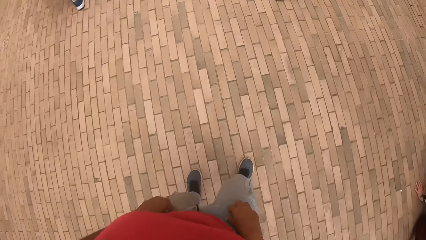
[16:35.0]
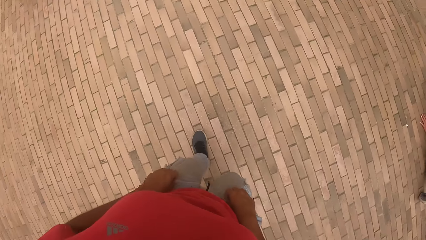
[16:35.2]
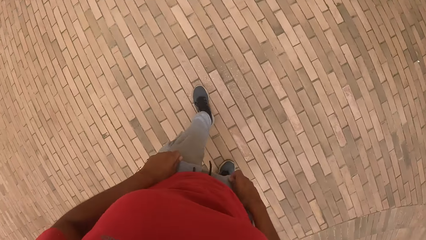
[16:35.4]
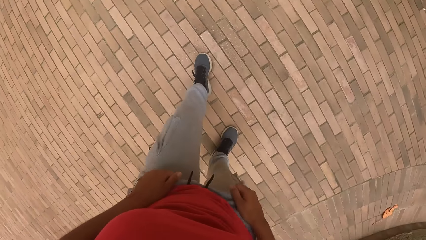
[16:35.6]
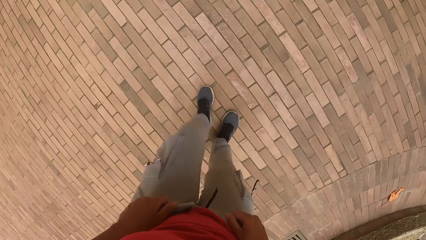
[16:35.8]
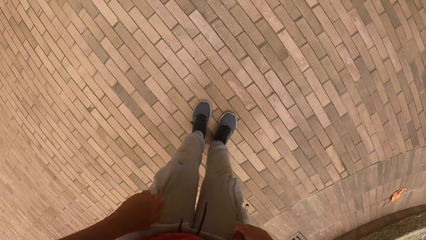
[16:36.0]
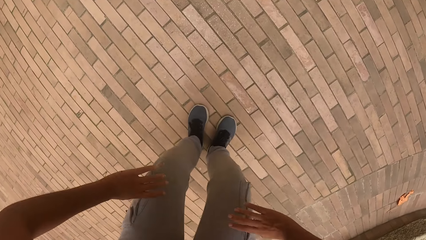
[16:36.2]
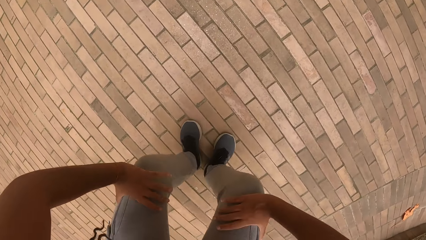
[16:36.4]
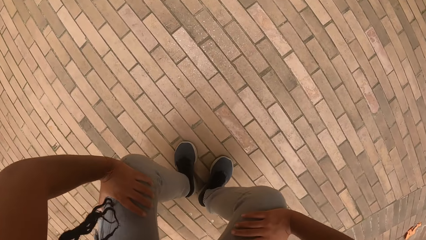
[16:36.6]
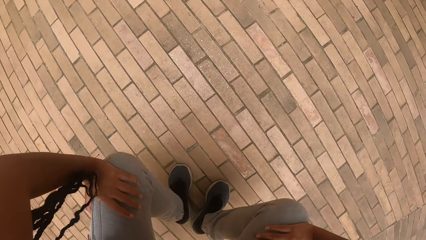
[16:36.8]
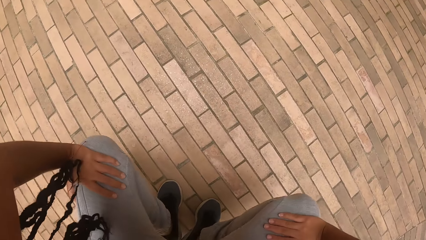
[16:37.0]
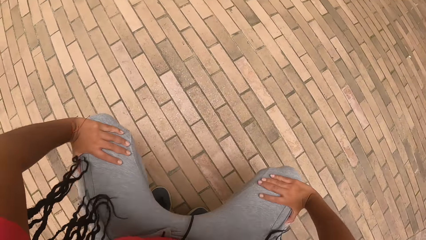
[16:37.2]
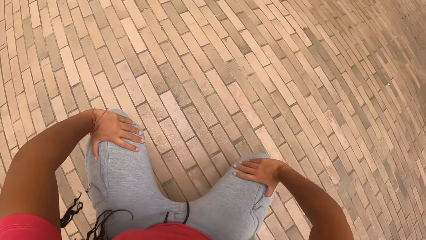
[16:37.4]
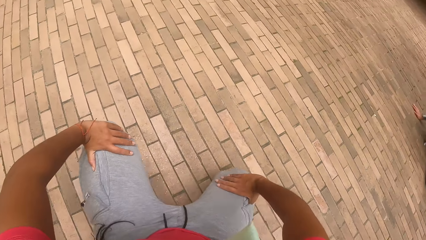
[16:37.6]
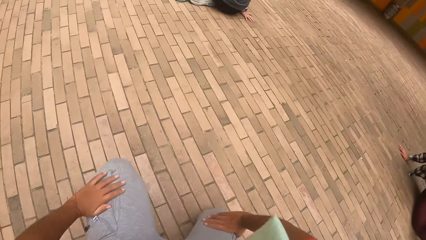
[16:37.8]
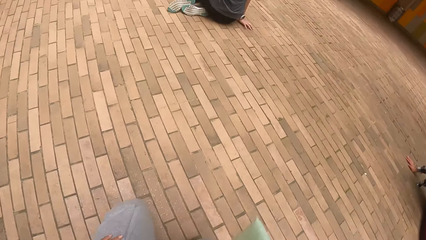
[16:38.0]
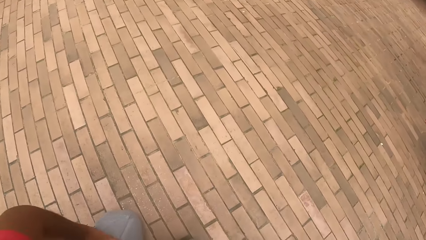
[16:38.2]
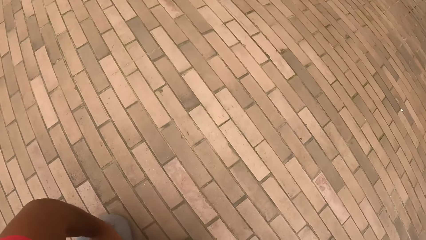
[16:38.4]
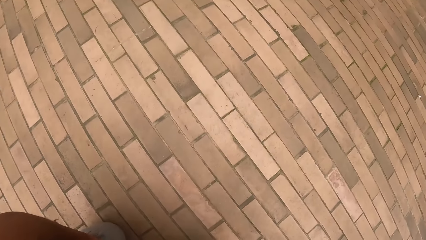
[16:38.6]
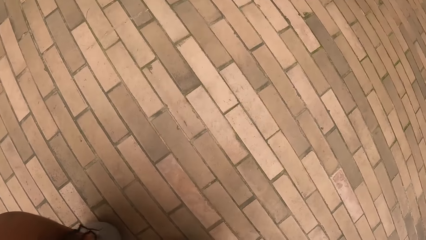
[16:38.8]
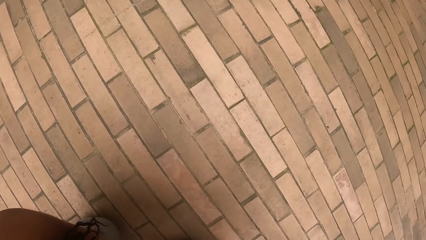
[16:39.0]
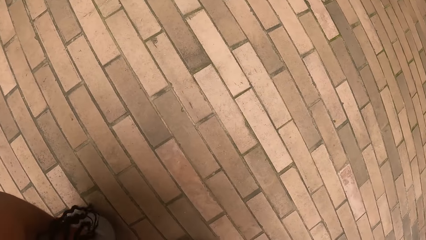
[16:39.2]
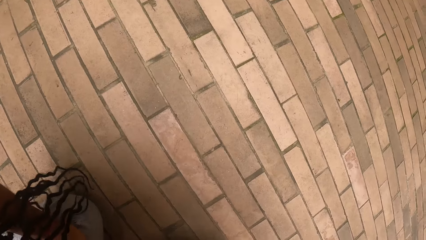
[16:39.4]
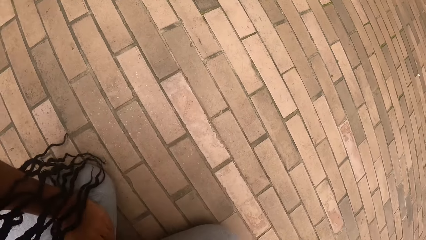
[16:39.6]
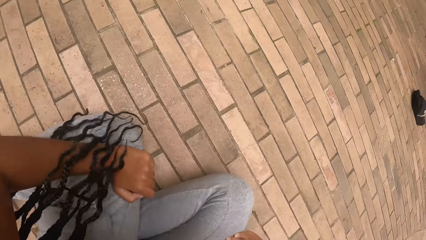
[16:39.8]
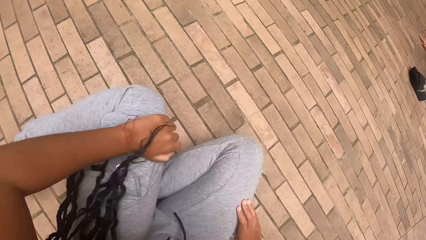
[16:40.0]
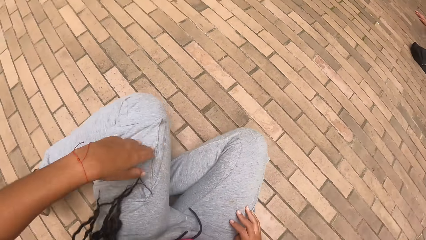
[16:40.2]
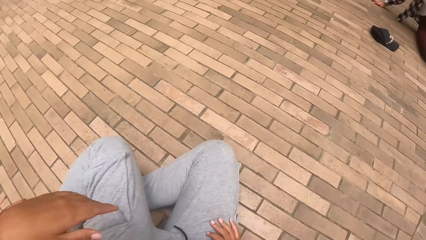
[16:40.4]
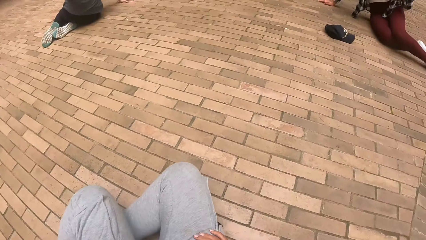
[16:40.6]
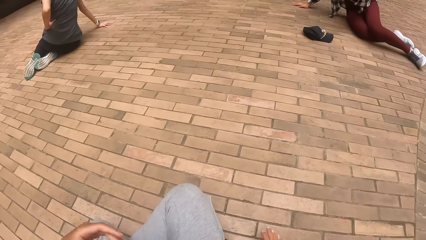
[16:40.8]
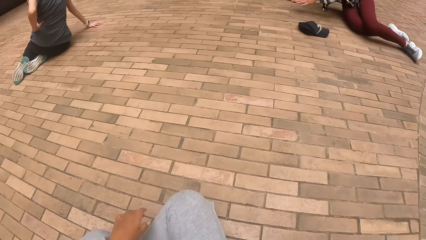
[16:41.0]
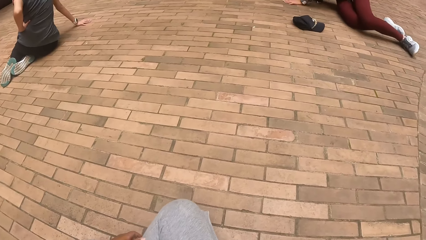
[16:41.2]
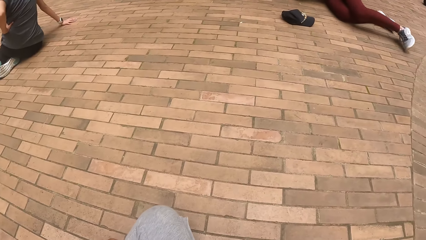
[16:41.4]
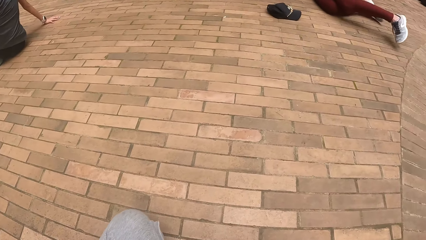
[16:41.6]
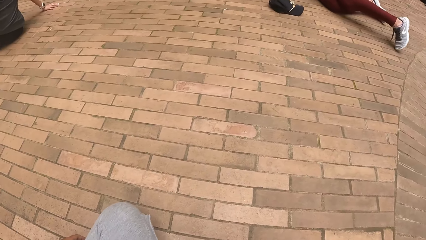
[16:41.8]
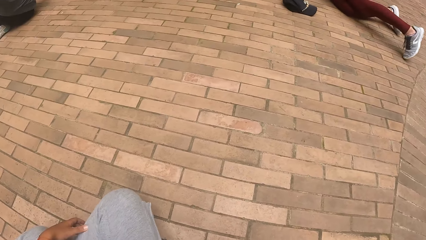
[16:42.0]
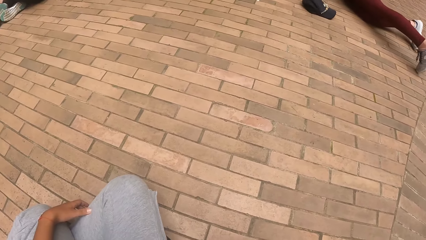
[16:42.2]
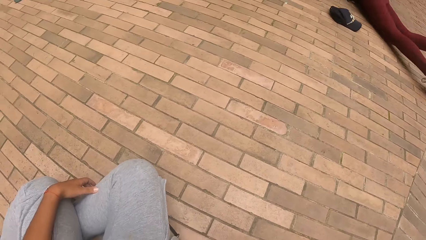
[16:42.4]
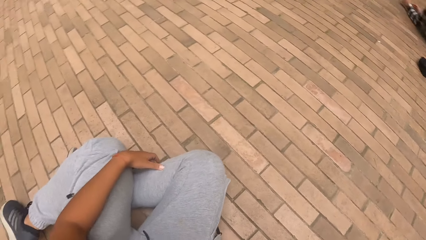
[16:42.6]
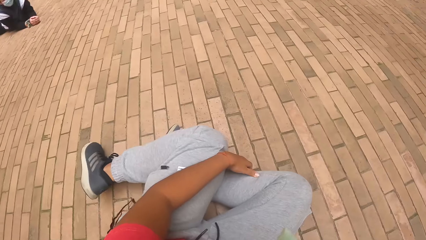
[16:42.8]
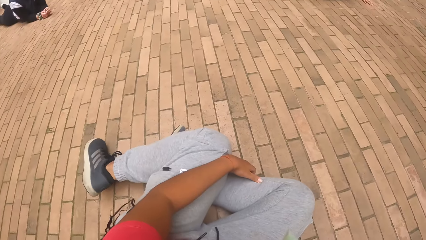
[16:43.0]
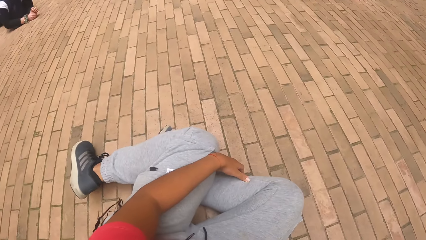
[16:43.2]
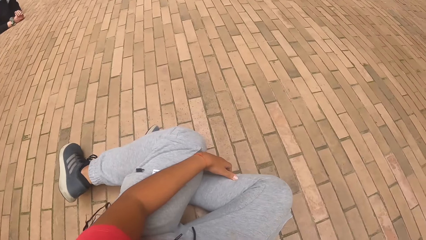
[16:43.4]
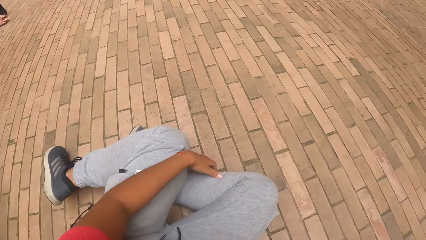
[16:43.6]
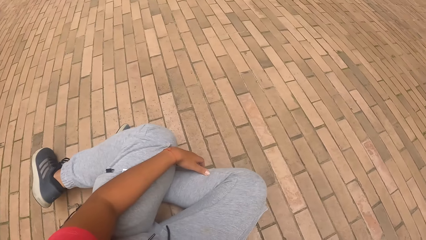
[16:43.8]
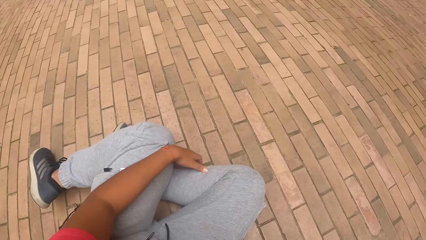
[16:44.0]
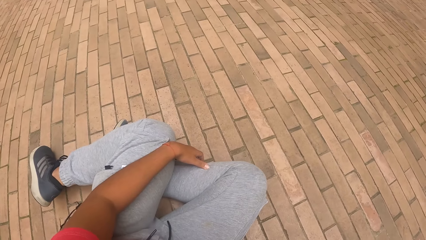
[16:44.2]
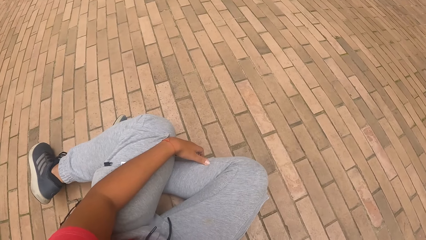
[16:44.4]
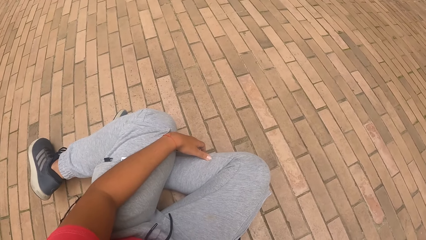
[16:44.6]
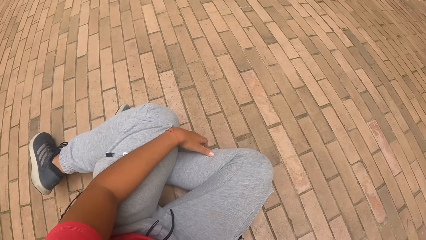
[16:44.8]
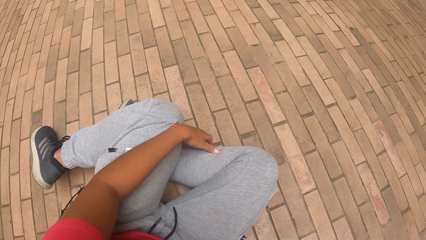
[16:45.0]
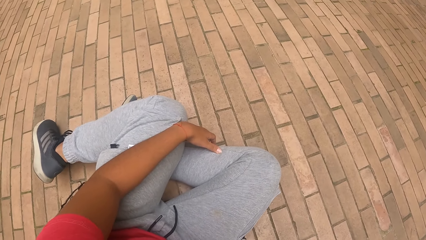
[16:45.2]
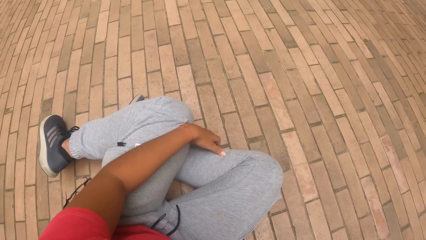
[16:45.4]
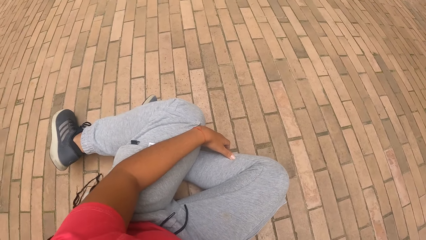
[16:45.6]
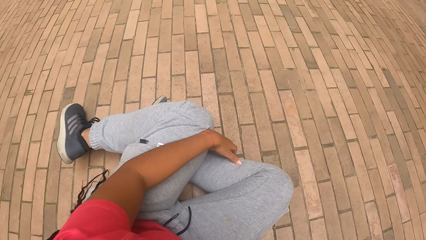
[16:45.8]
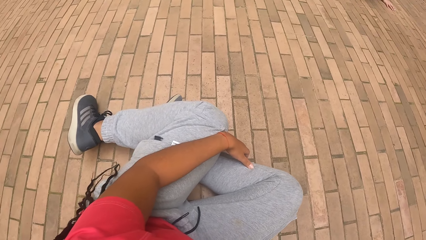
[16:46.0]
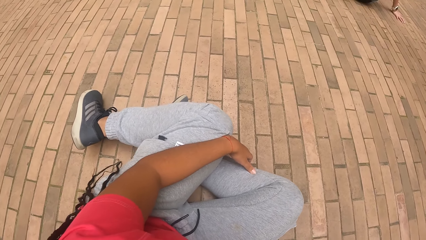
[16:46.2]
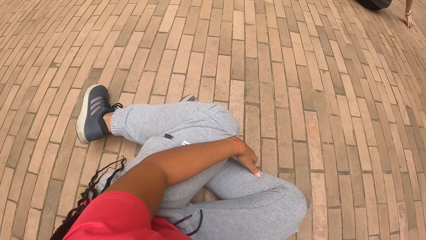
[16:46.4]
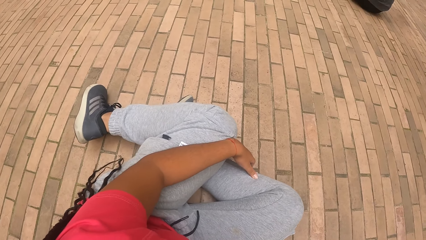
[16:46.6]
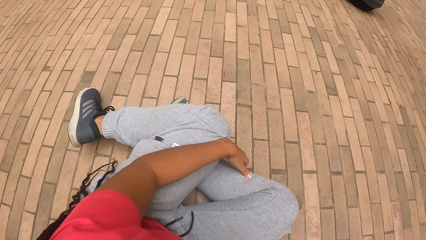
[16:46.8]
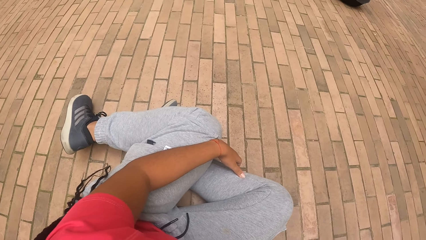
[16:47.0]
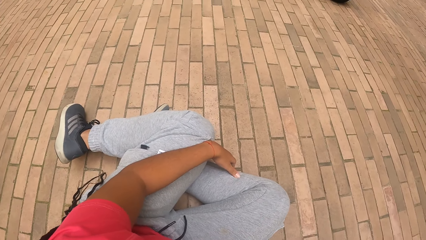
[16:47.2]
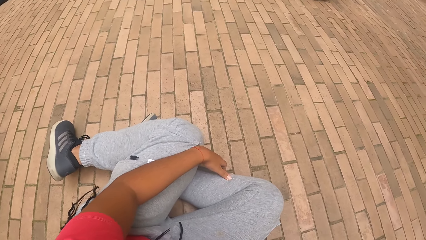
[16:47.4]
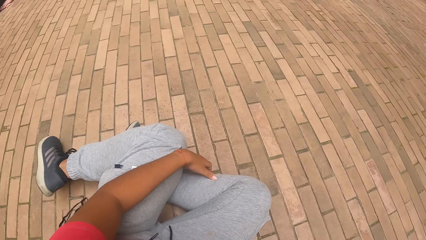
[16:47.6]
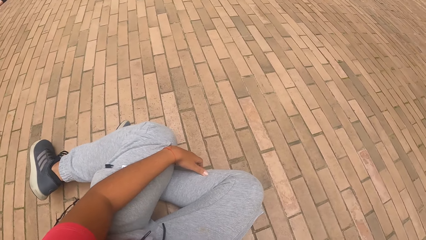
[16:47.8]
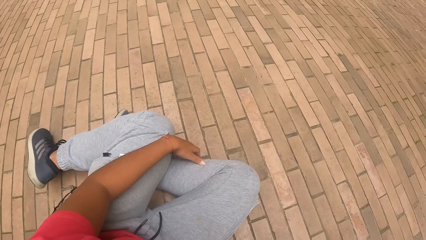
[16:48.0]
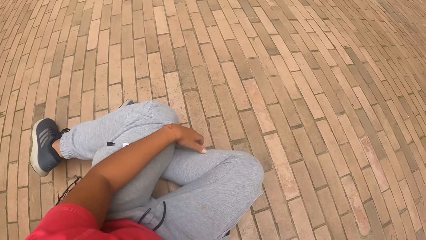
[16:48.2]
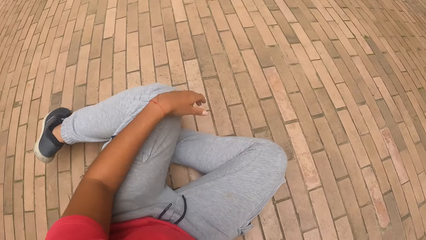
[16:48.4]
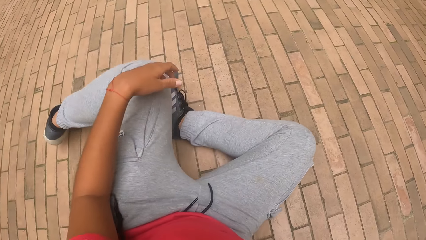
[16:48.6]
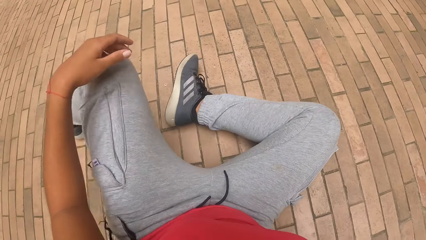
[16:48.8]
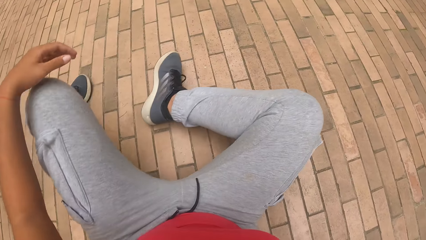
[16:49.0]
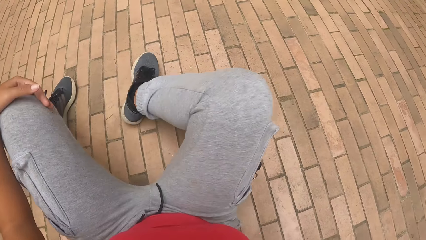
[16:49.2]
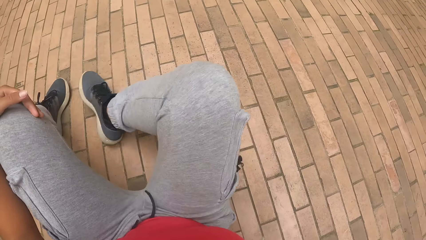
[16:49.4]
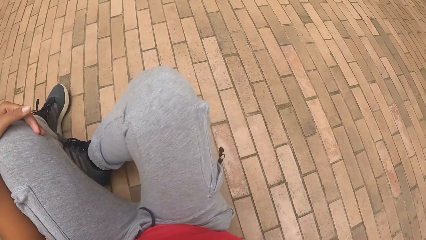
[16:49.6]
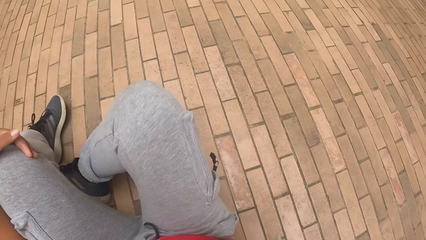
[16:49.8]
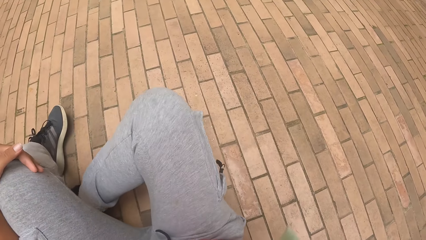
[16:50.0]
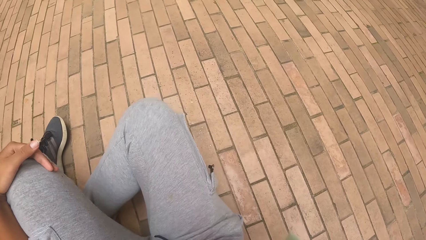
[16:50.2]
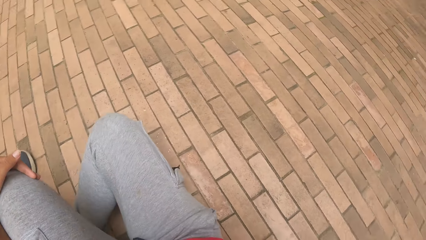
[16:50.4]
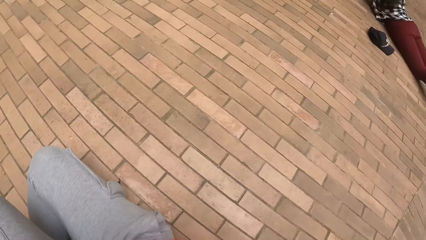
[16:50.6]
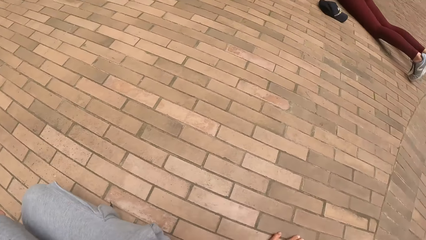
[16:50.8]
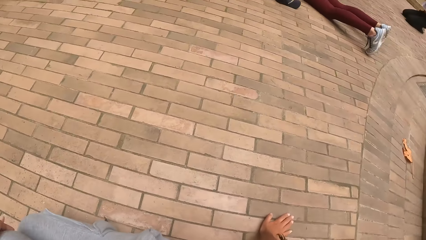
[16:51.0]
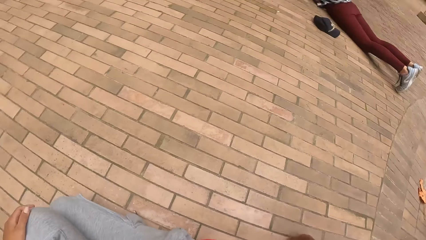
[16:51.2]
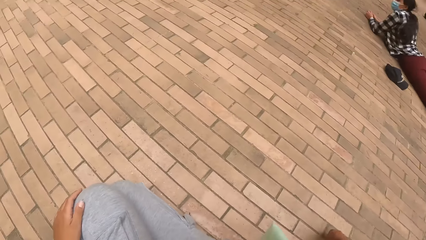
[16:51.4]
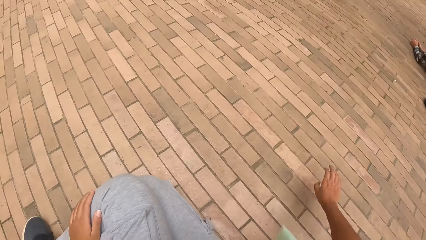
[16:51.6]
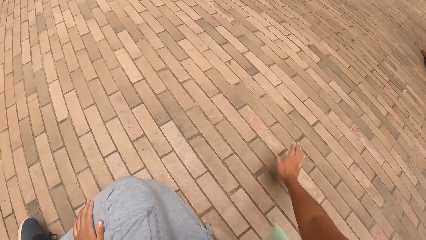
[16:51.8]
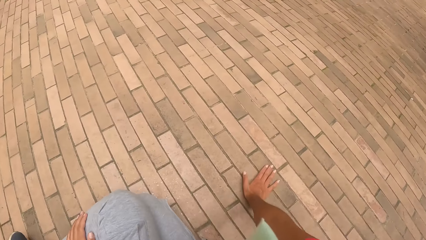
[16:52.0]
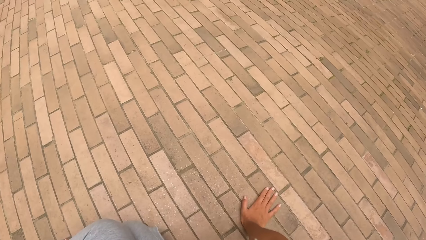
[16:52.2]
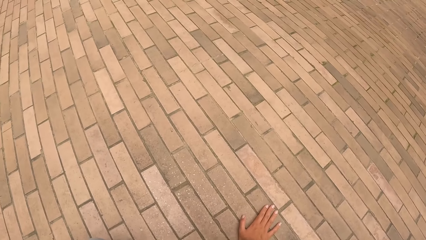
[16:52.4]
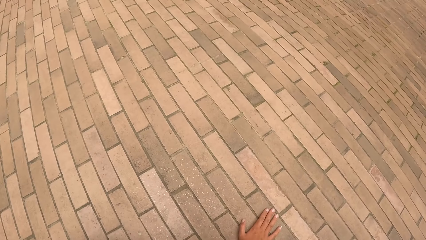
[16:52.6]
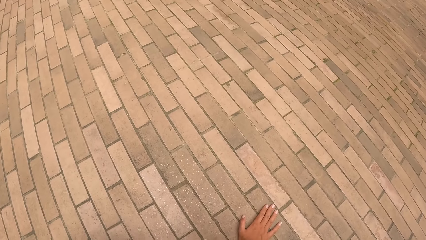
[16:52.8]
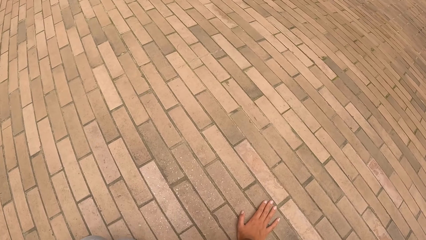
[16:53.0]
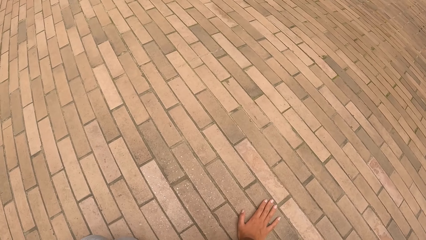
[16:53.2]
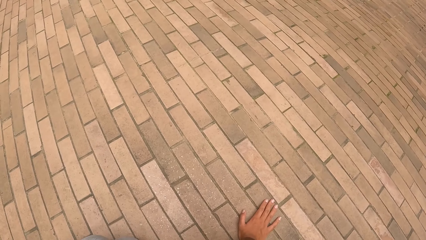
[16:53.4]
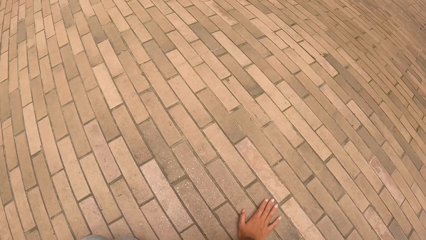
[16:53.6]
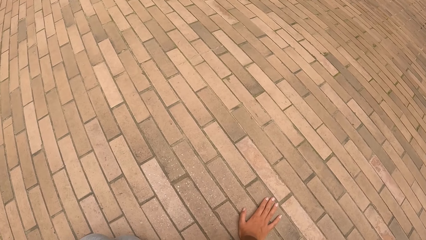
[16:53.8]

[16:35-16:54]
The camera wearer adjusts her trousers with both hands. She squats. She sits on the floor. She looks around.
